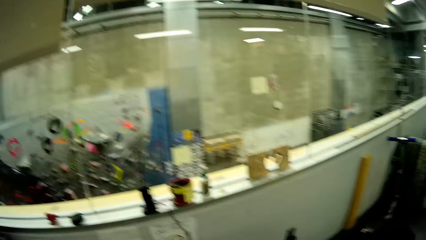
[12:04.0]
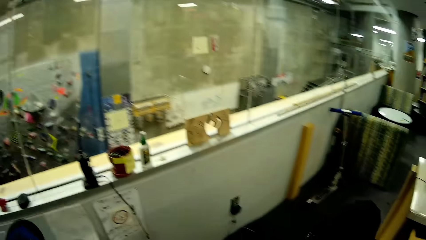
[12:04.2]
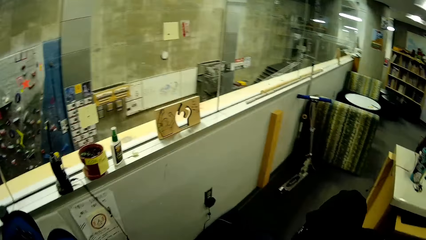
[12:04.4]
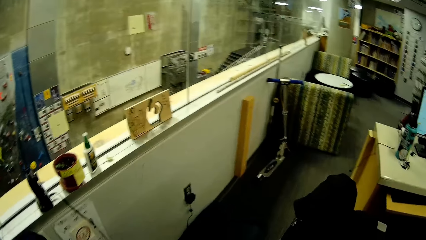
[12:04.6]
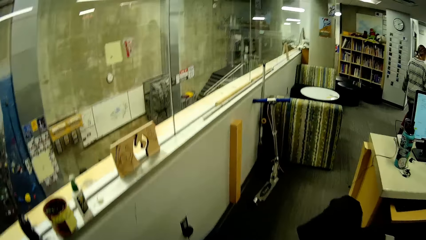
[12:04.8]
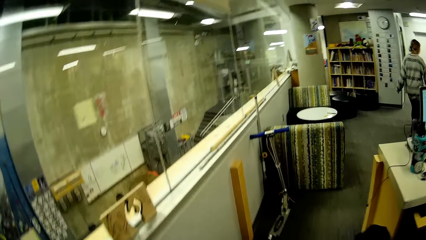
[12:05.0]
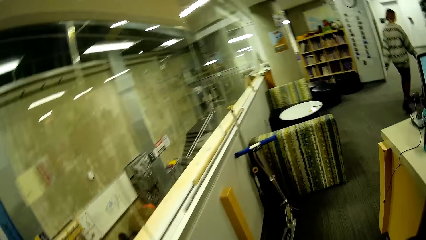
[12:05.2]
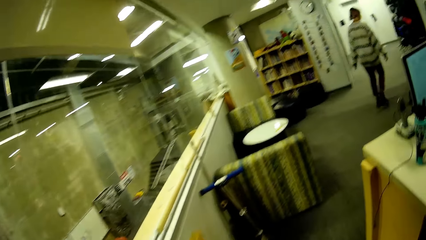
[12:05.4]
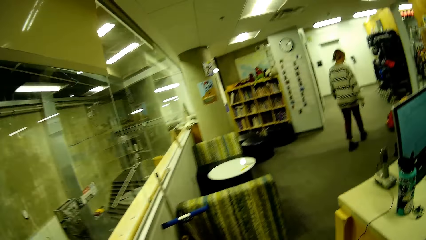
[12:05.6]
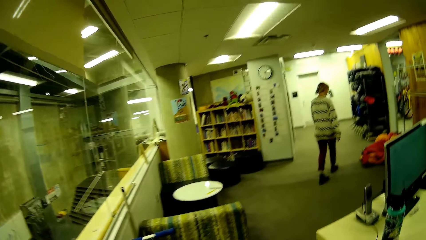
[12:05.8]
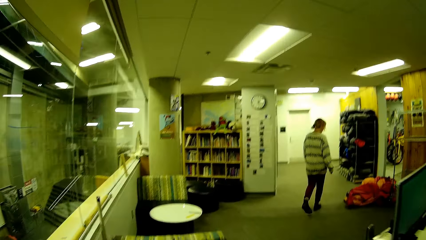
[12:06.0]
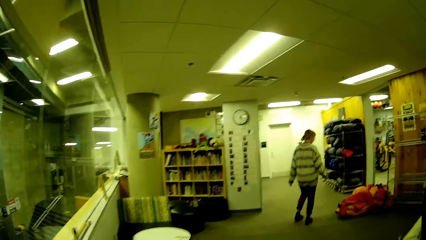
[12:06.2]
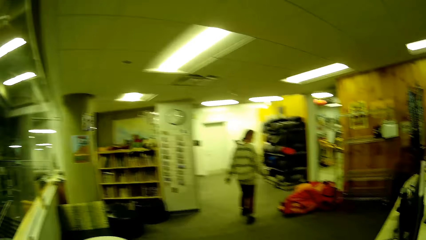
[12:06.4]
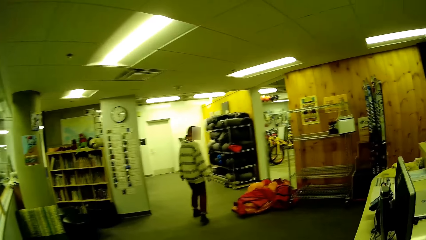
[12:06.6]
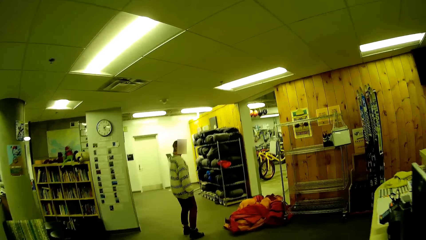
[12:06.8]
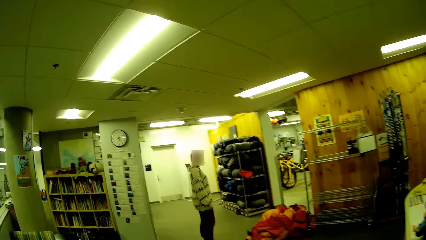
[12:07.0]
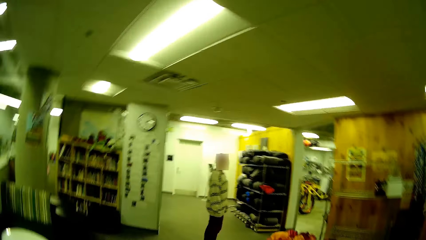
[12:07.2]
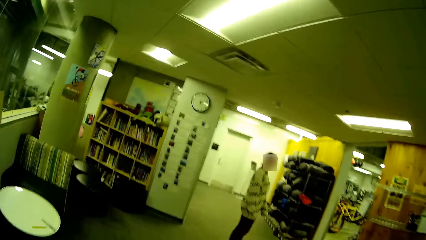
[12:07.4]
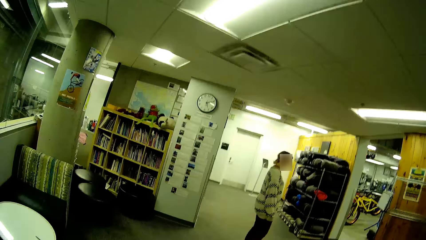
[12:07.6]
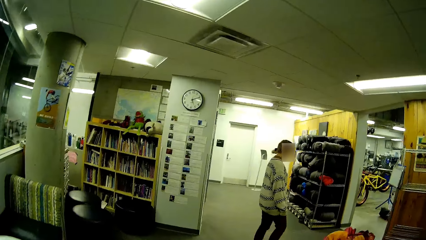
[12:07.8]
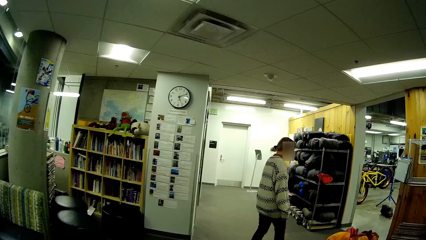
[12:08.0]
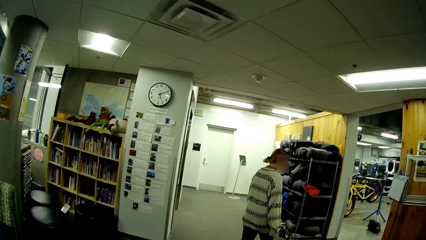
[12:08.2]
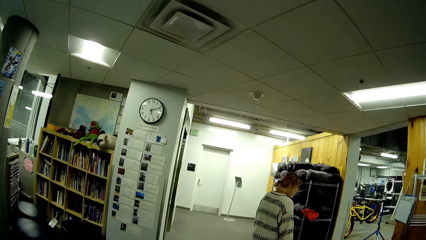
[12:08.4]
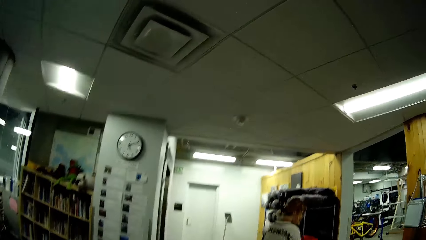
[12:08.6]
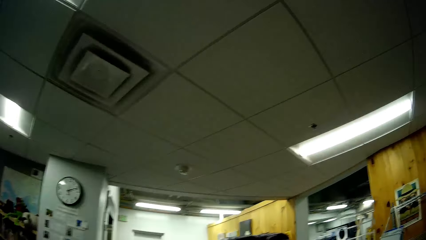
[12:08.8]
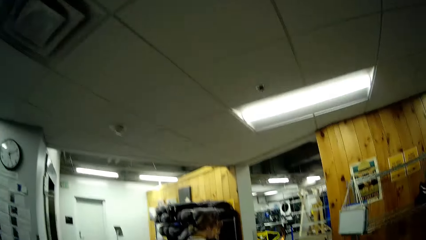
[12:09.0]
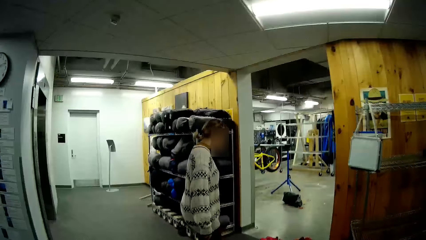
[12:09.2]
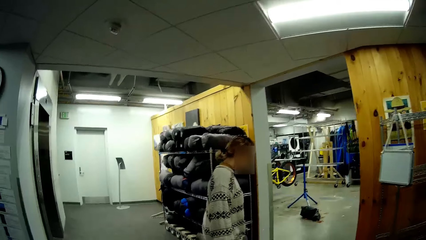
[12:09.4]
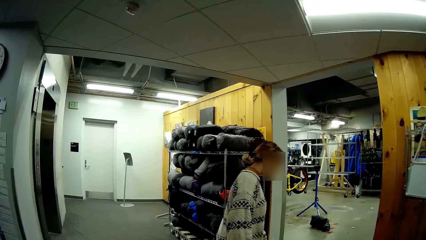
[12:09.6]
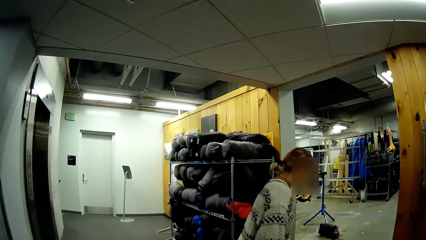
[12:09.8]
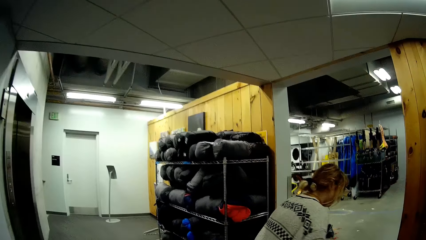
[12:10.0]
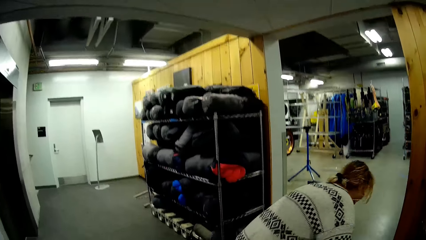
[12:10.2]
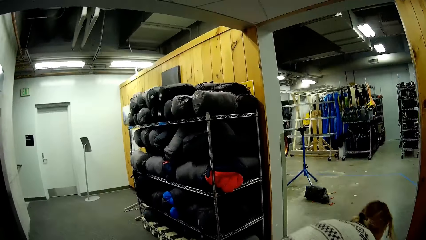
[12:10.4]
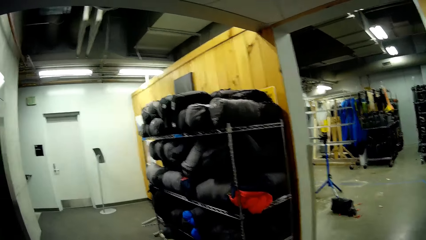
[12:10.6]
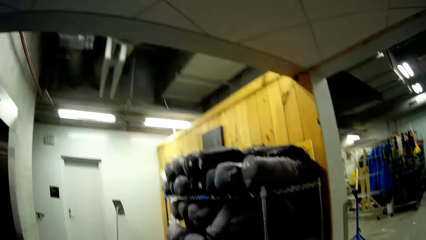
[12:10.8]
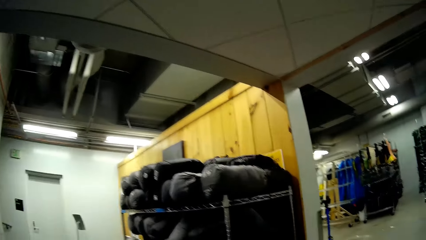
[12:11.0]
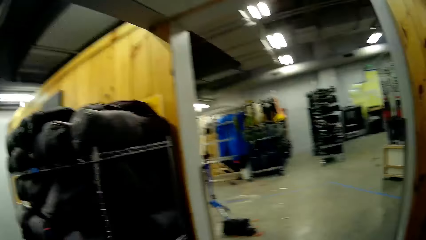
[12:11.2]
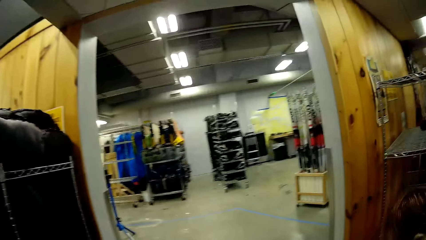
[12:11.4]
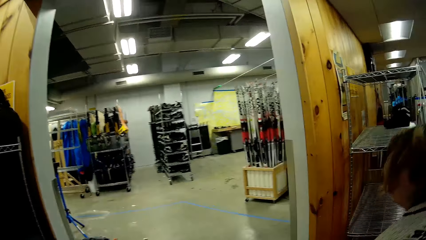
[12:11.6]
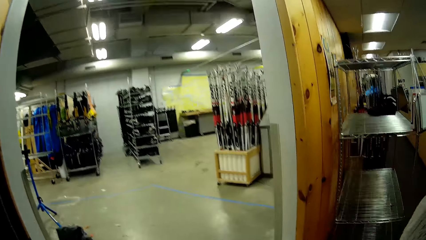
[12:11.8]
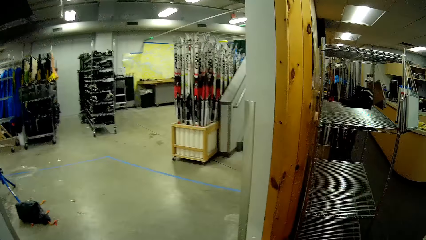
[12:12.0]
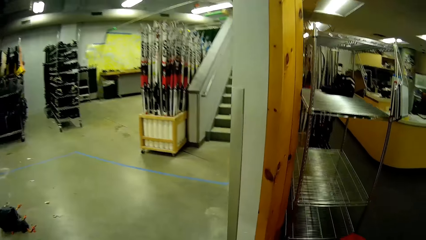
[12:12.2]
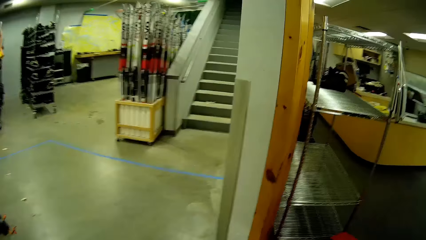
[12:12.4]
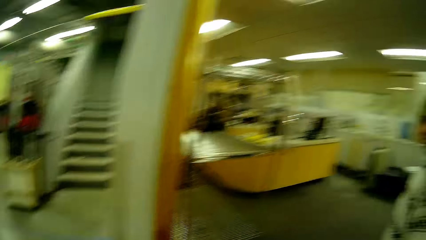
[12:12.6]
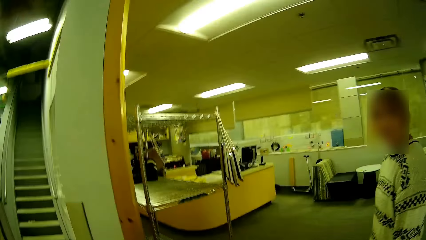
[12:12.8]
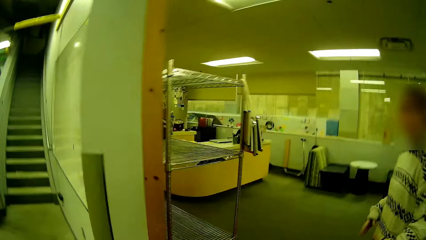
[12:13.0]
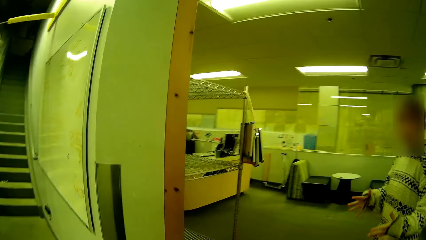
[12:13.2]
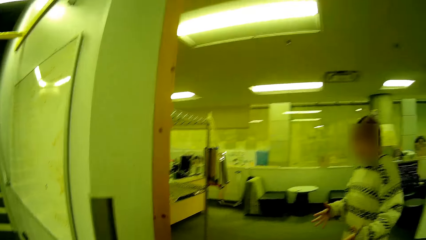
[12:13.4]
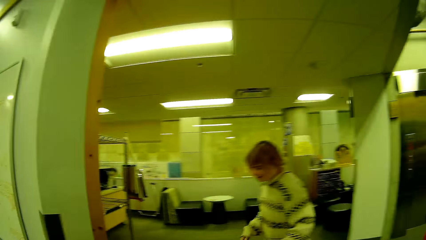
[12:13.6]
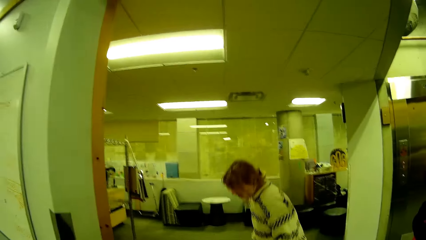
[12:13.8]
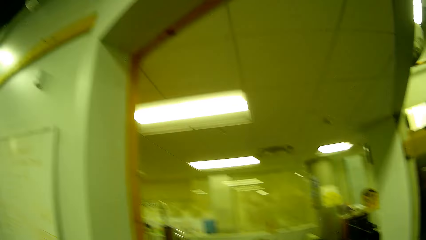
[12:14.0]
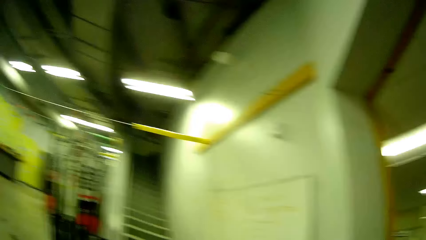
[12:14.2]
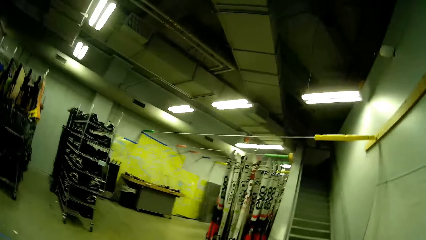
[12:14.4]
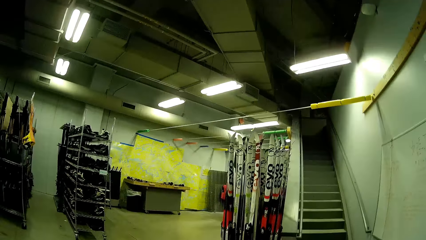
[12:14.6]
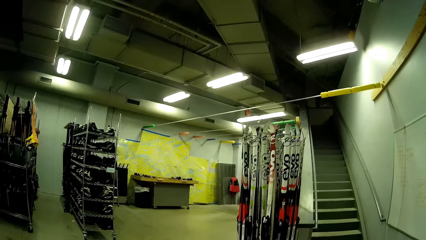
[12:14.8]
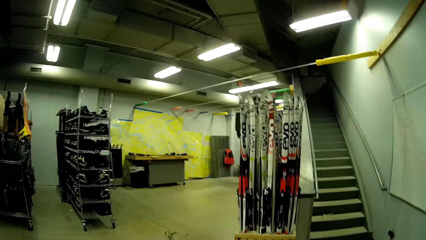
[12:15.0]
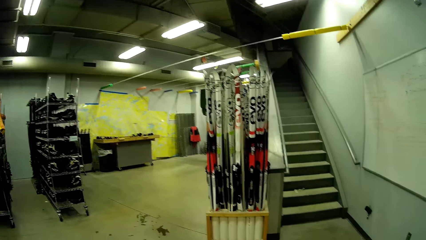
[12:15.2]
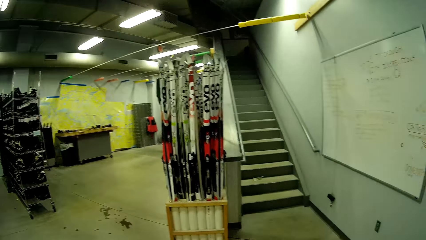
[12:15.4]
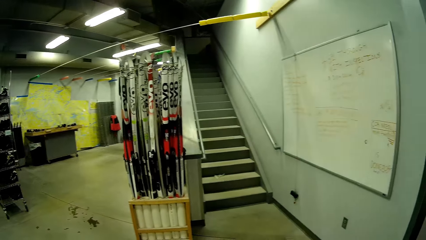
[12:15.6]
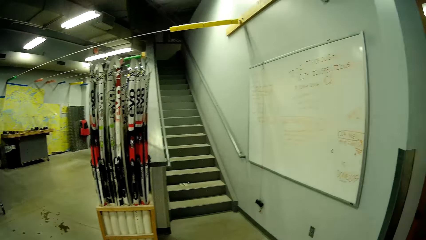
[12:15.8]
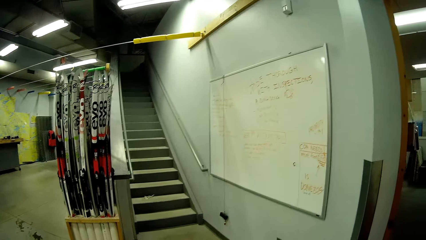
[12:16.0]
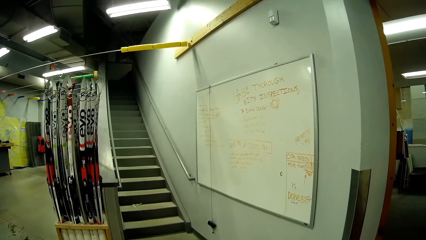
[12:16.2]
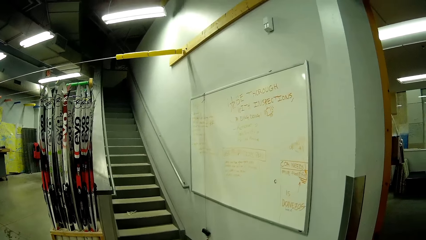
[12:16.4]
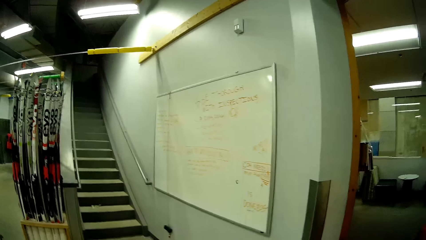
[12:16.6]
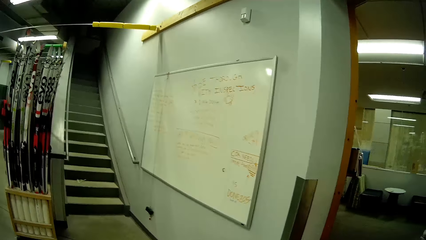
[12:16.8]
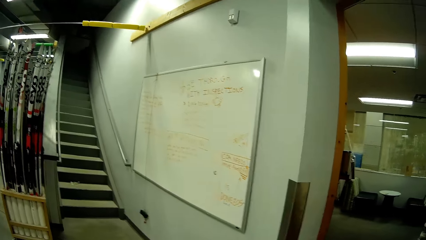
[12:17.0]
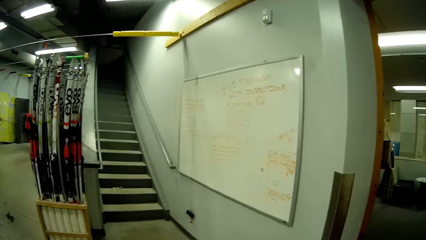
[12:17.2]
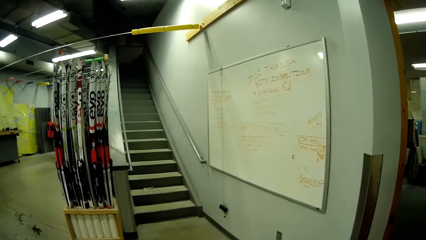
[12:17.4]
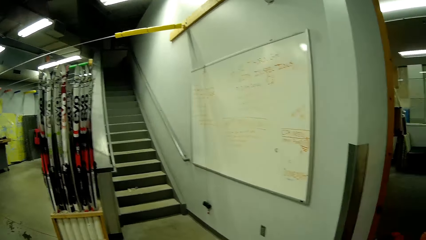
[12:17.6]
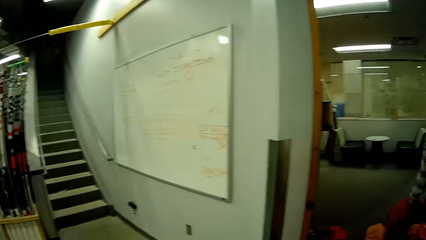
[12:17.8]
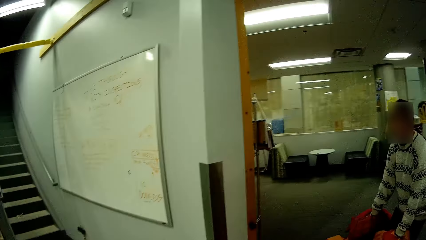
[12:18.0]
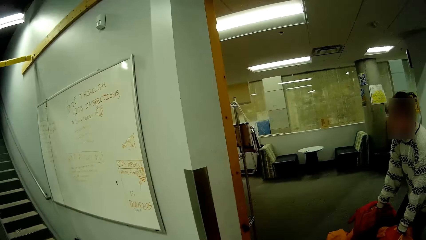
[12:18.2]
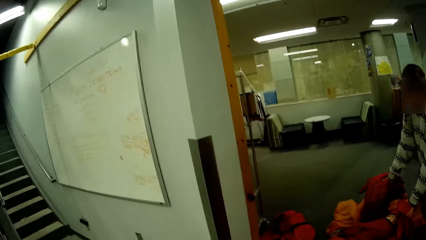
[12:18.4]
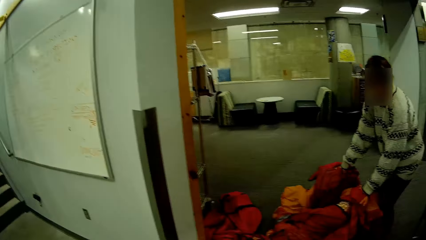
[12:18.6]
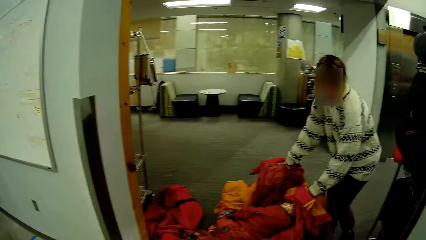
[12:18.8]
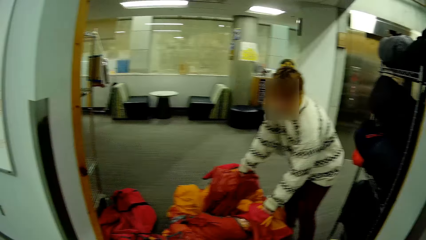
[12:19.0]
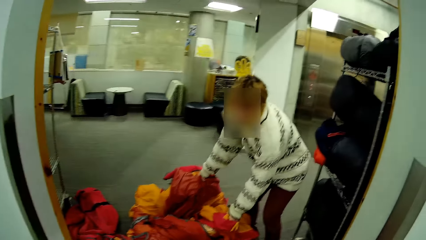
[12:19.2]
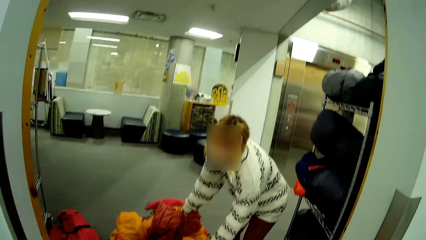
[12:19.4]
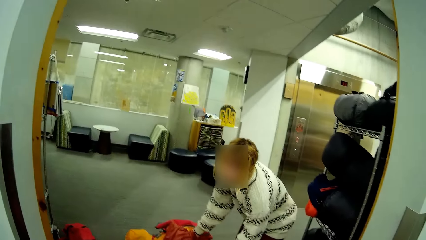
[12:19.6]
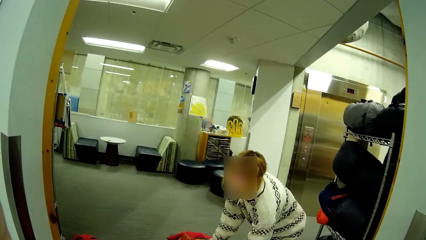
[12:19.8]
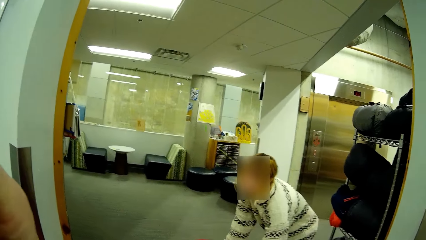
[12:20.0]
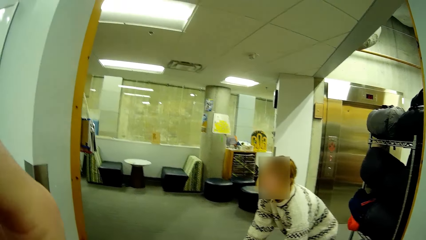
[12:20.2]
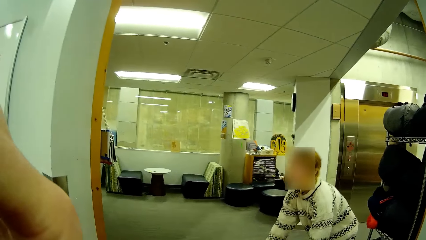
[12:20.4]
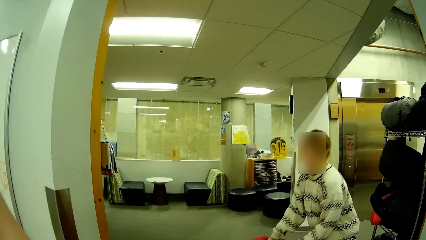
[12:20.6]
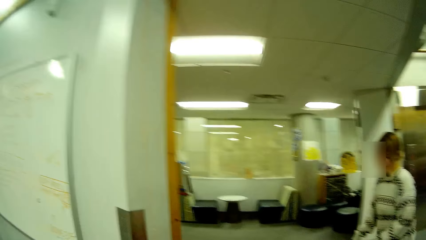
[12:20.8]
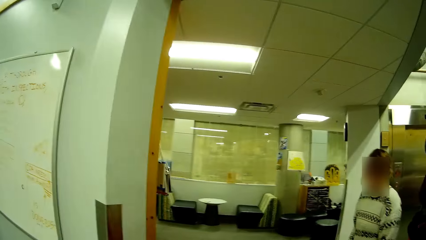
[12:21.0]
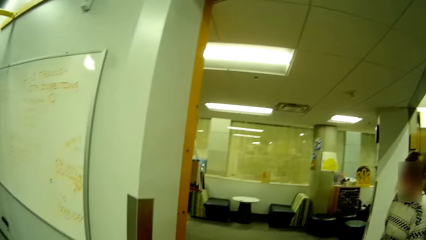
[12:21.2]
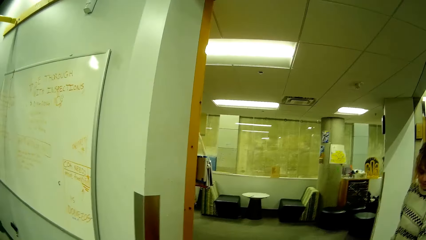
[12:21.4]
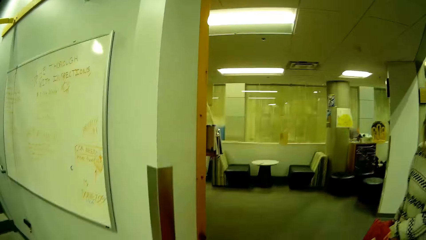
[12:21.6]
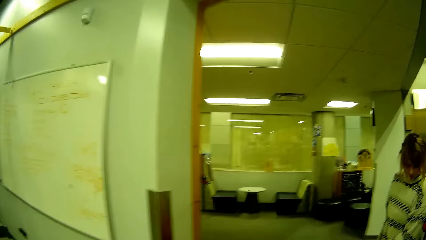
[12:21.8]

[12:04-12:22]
The camera wearer walks around the store. A person walks around the house. The person stares in the room. The camera wearer walks around the store. They pull the tent. The person moves bags in the room.
